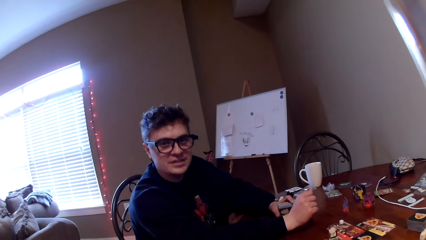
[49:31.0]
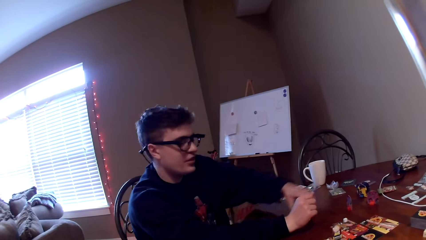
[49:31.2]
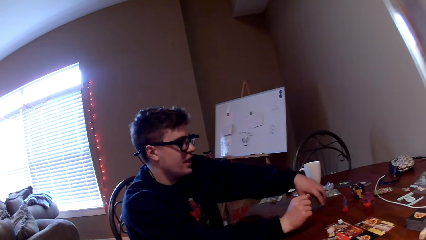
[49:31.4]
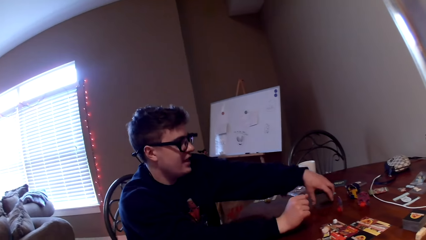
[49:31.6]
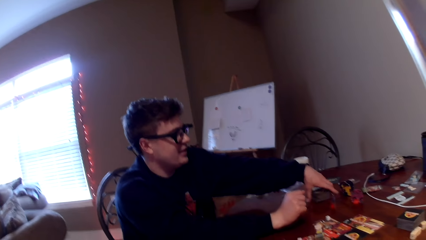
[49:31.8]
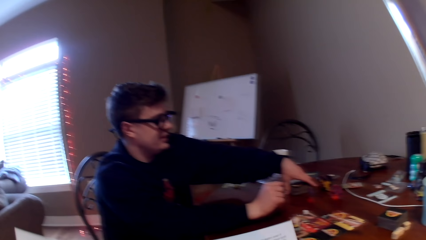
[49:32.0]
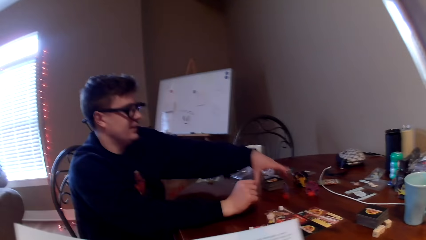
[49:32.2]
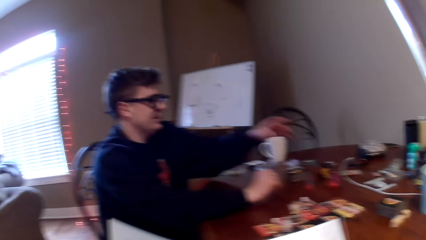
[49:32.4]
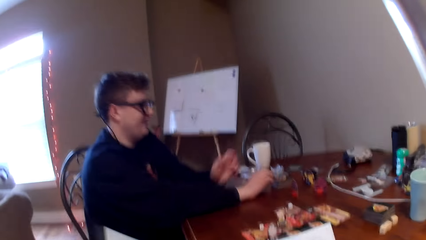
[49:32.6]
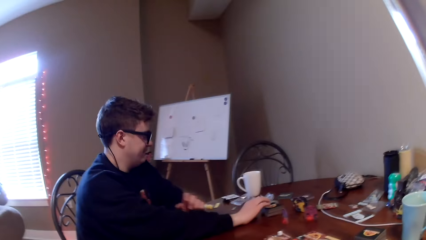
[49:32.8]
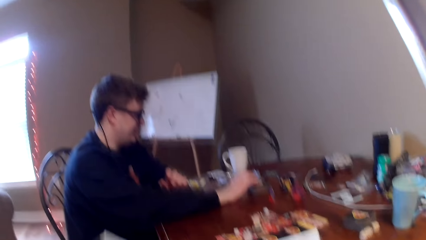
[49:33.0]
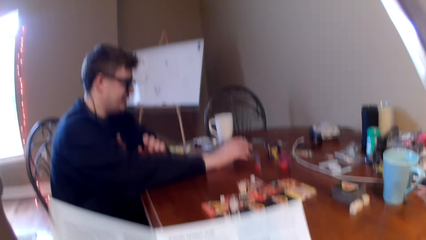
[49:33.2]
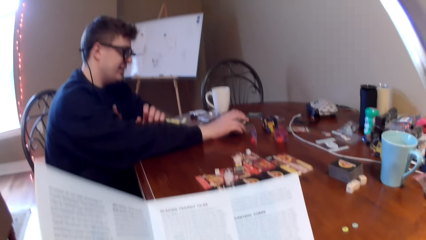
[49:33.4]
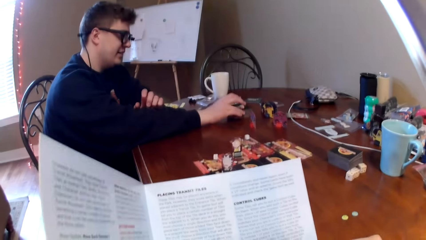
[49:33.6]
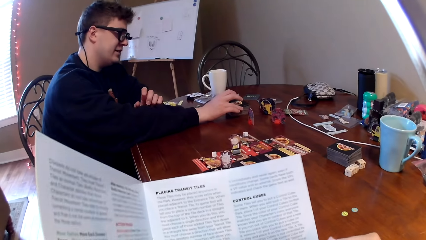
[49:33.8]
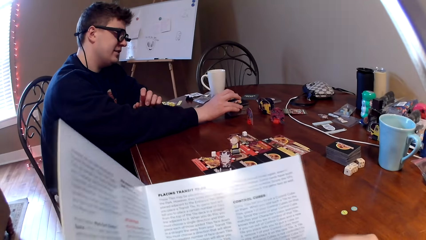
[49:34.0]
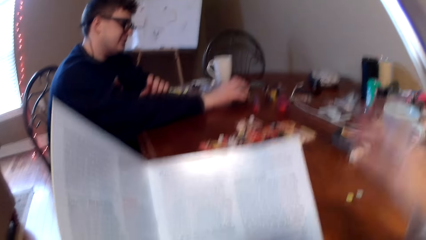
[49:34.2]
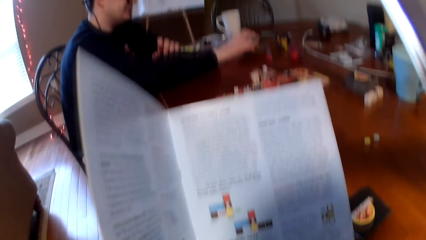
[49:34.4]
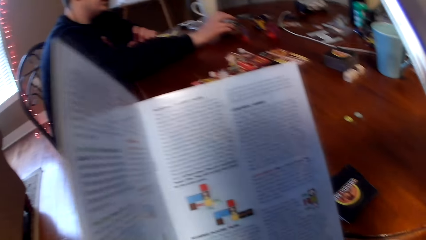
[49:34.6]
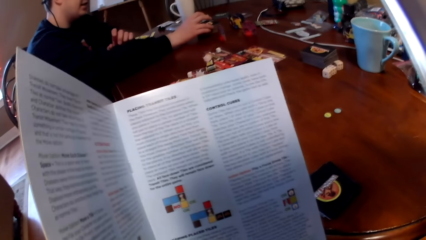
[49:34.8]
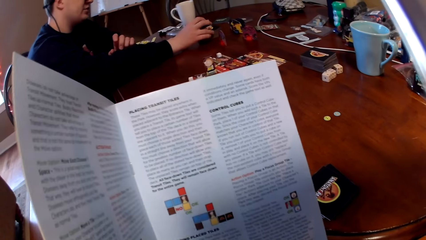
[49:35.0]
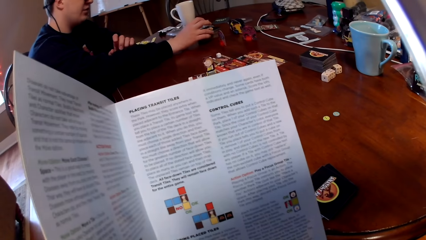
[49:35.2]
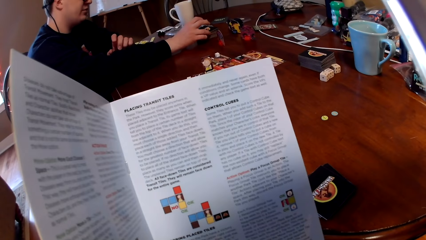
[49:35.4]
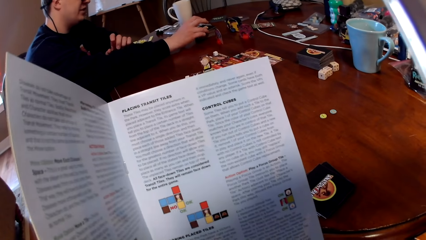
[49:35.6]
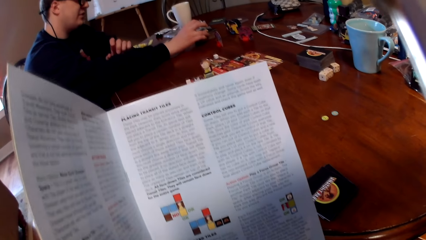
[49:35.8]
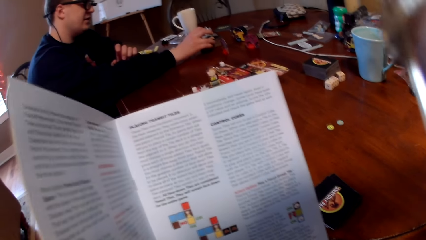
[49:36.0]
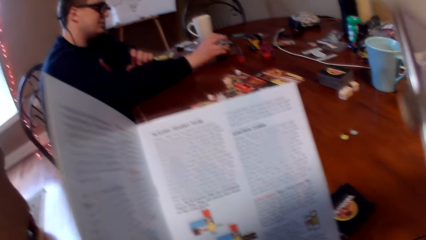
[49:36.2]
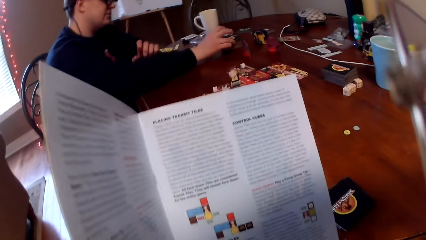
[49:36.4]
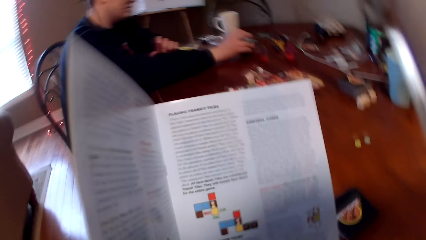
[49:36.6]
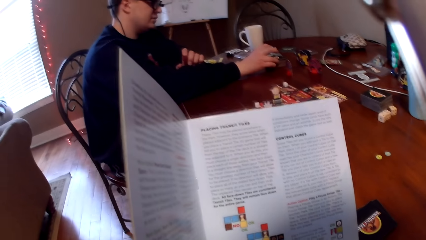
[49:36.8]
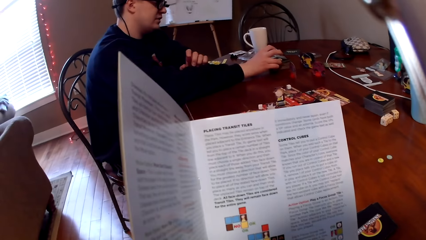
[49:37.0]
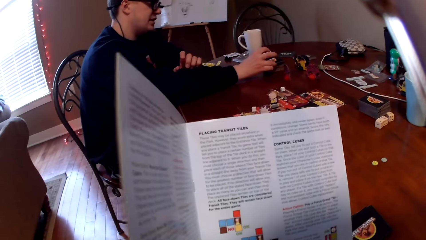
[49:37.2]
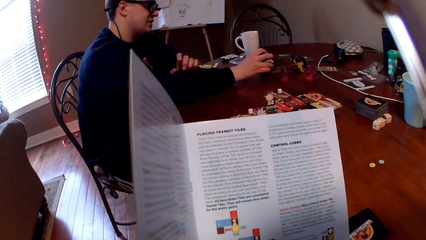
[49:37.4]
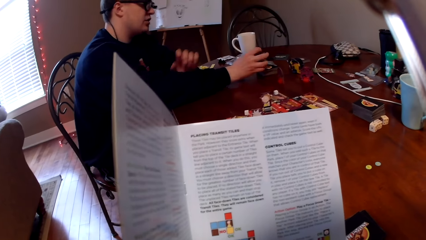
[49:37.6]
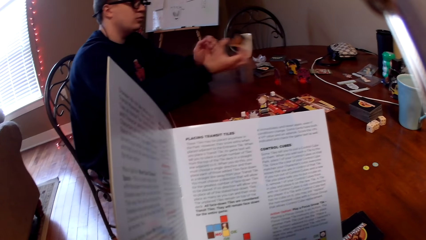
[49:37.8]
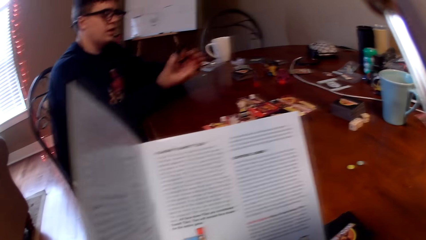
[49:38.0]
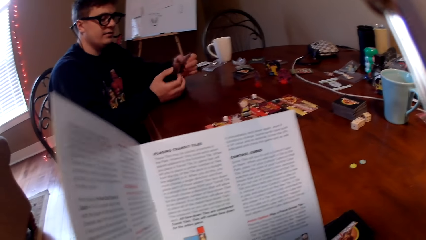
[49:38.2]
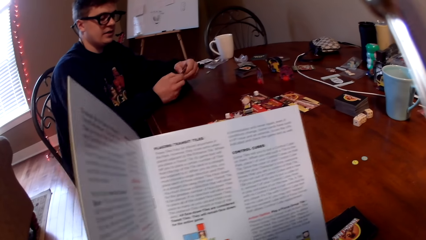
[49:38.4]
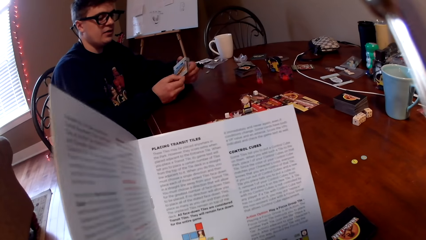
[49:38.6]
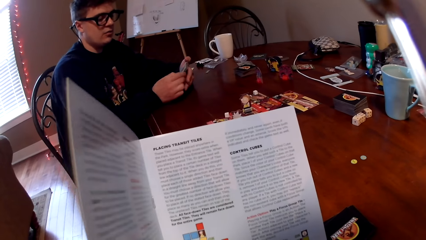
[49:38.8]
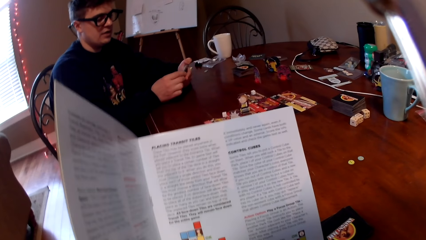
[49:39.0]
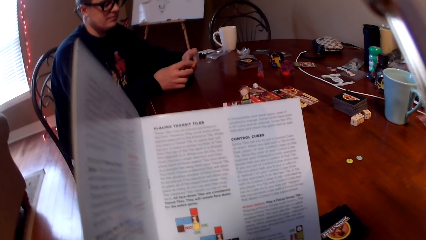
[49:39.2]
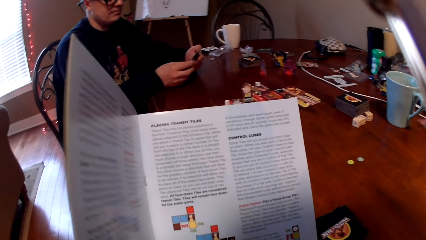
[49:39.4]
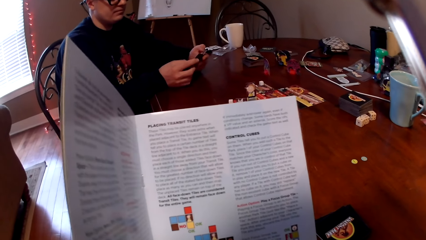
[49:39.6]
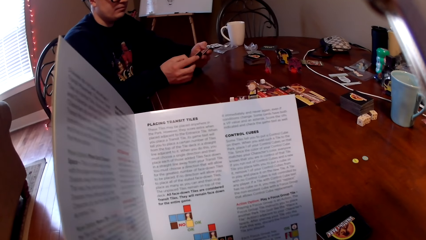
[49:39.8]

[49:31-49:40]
The camera wearer looks at the booklet.

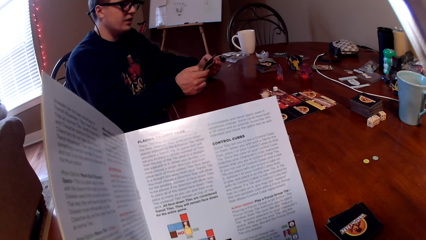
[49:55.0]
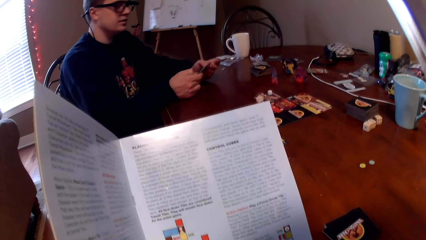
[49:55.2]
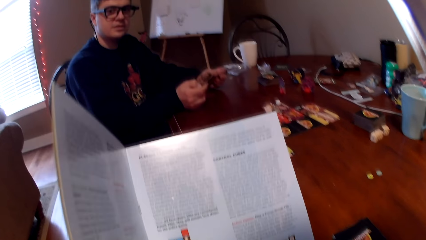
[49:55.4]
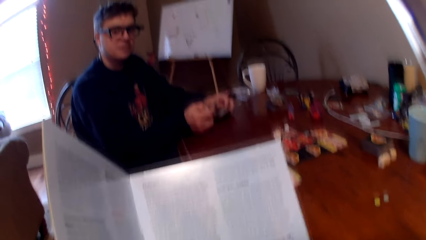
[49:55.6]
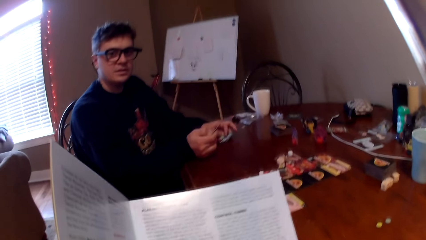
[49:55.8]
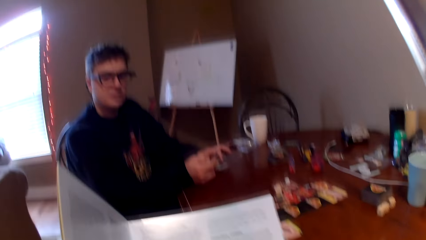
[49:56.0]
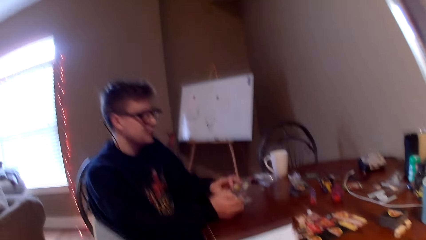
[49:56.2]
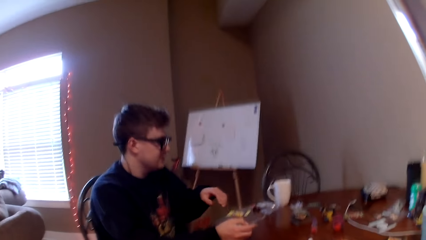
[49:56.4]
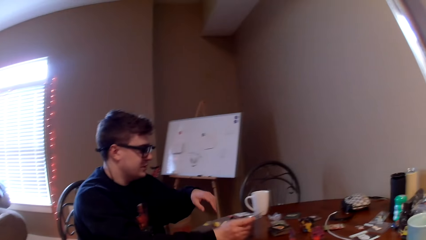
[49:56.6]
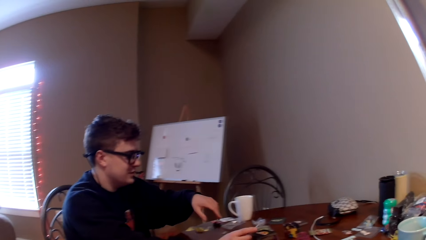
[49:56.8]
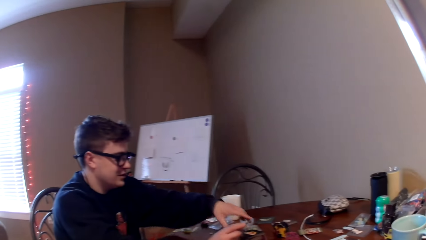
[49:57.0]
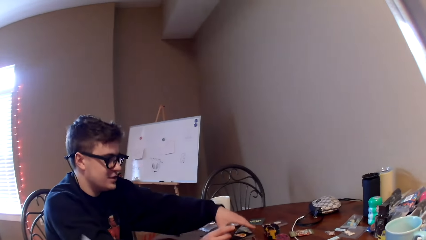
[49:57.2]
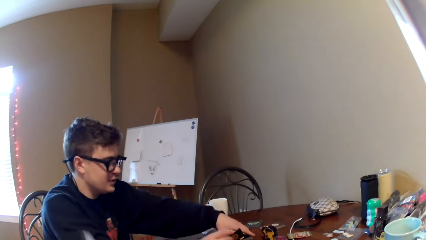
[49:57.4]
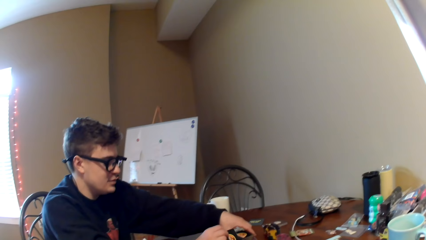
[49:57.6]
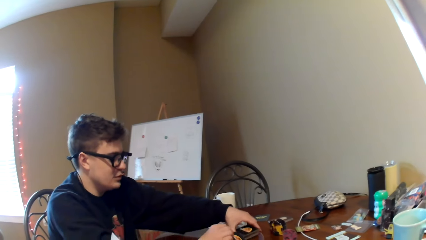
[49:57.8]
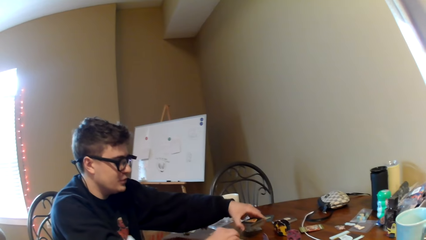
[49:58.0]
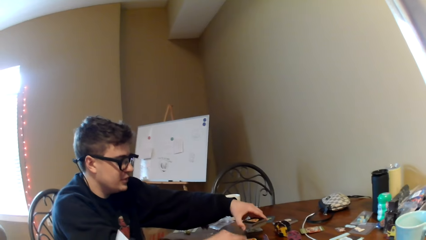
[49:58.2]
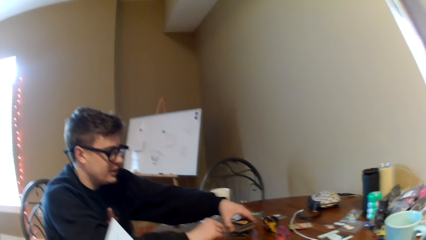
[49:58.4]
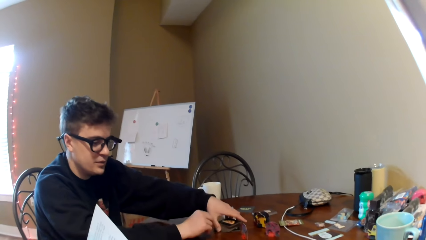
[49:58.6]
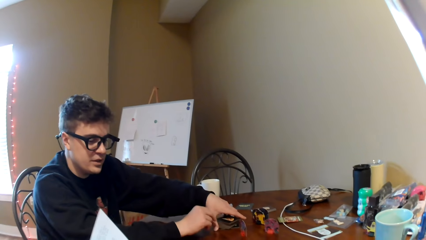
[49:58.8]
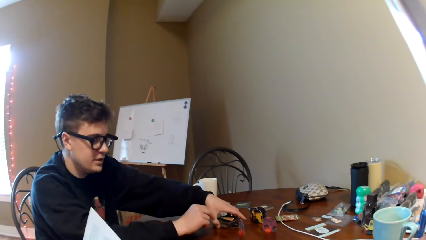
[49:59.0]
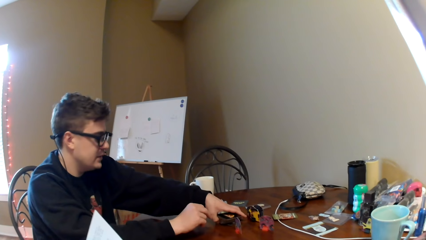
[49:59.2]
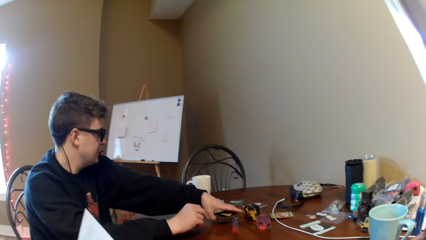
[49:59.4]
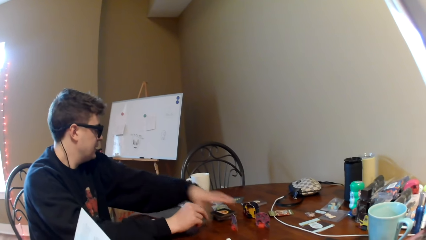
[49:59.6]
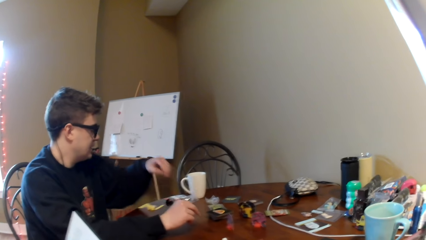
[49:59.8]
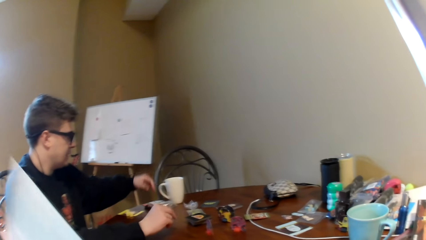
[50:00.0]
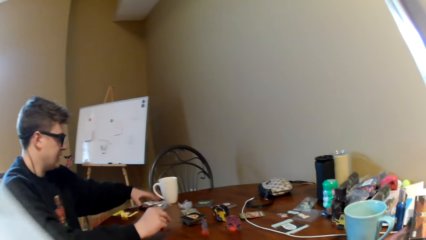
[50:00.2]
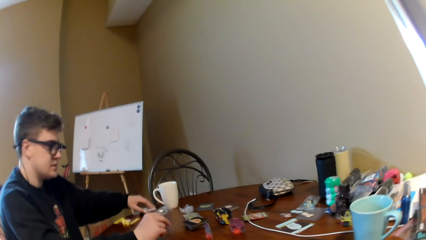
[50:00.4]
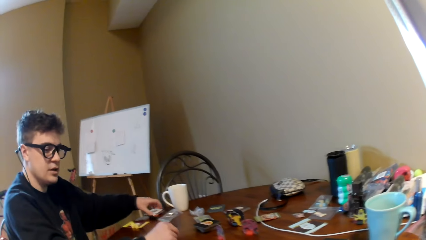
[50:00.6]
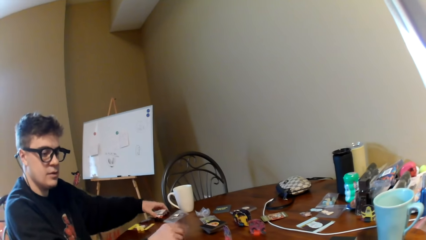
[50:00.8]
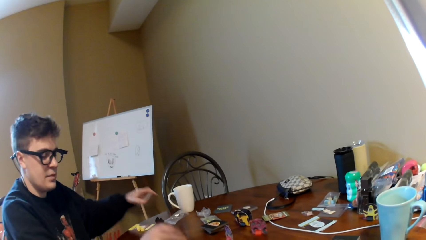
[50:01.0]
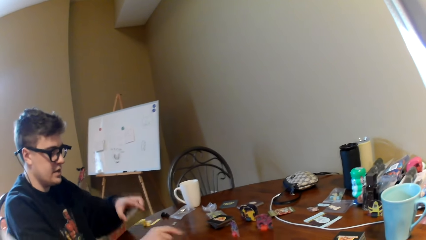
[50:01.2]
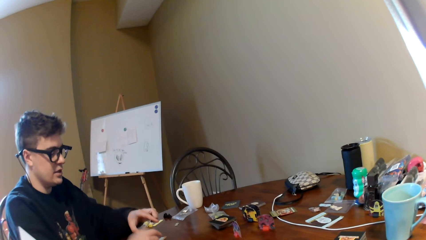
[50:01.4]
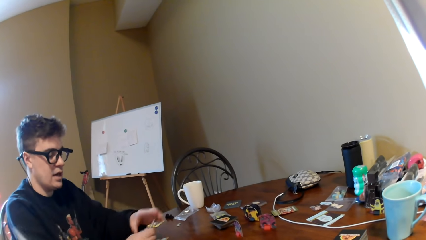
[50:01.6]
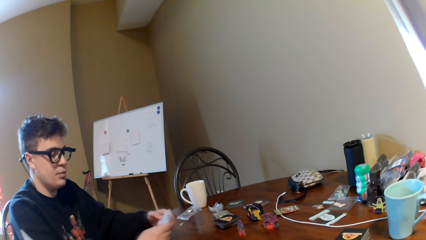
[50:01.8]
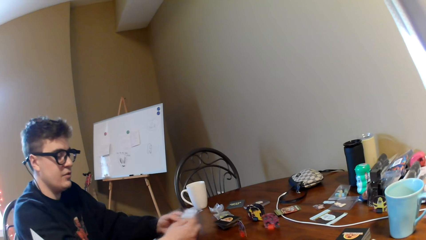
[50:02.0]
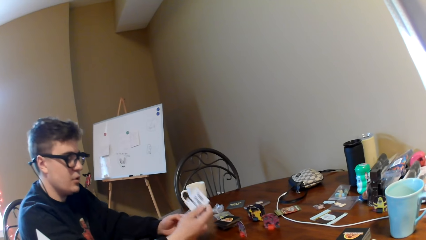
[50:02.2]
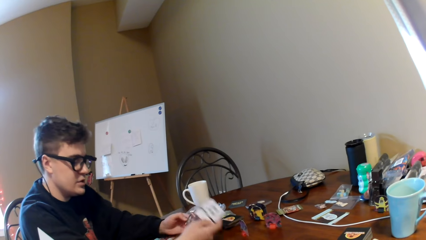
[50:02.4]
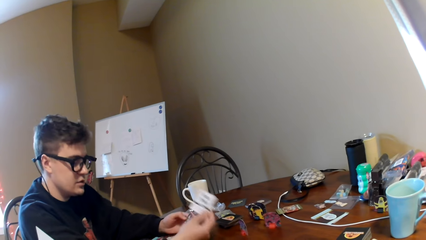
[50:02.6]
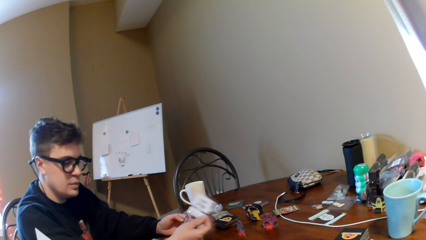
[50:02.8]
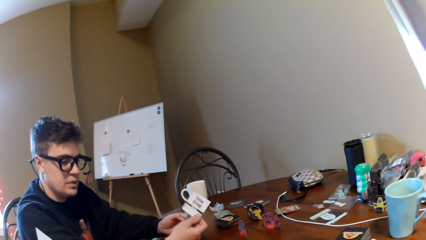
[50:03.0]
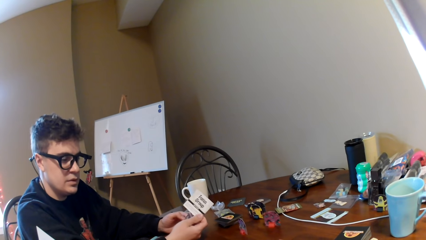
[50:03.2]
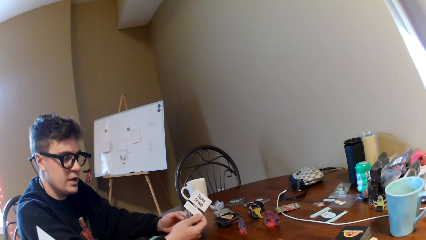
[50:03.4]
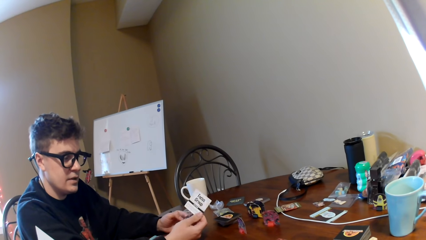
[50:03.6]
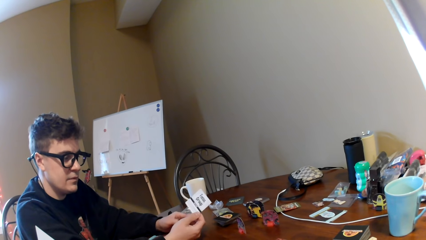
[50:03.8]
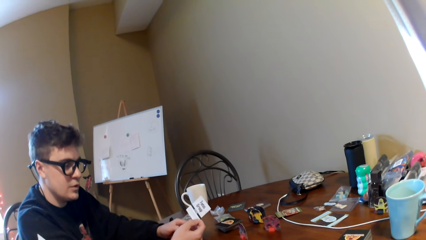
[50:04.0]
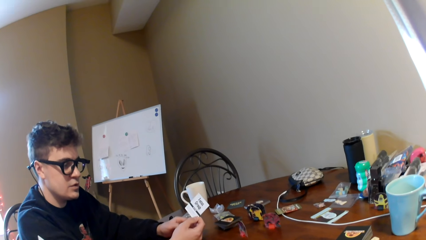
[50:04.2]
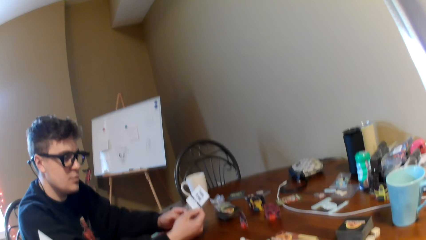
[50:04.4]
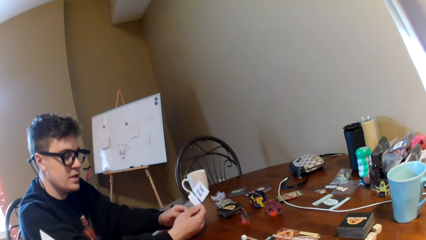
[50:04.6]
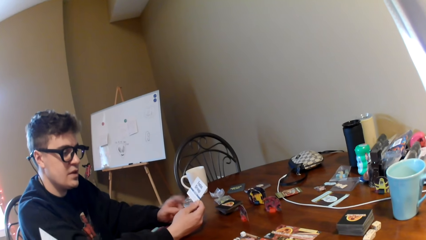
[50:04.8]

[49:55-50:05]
A person puts the cards on the table. The camera wearer looks at the person. The person picks up the cards. The person talks to the camera wearer. The person shows the camera wearer a card.
